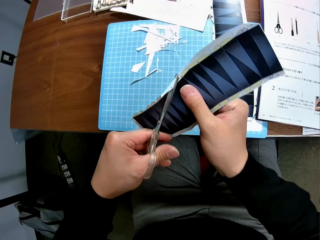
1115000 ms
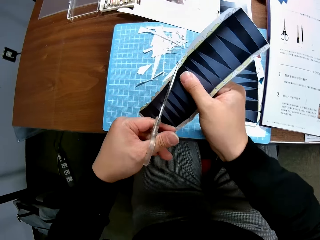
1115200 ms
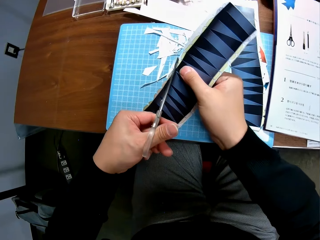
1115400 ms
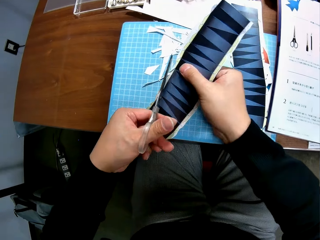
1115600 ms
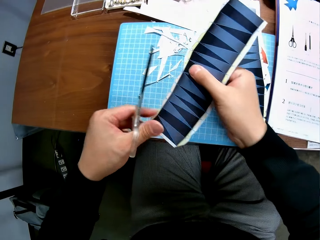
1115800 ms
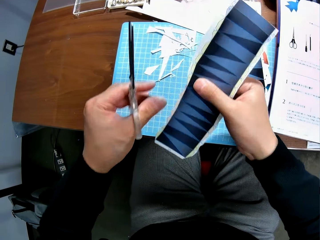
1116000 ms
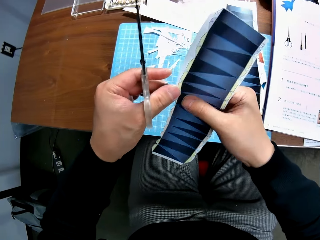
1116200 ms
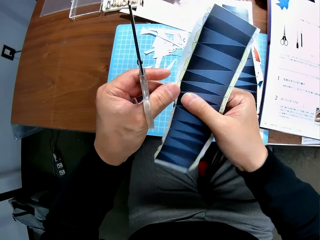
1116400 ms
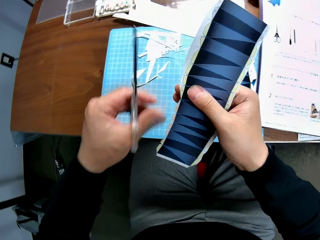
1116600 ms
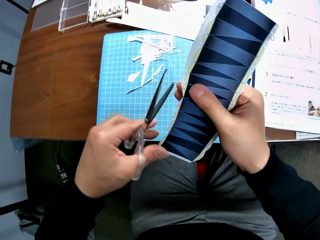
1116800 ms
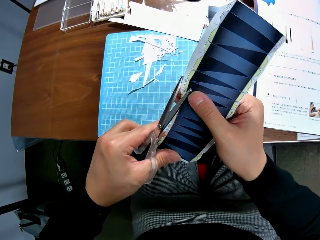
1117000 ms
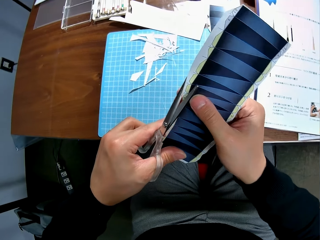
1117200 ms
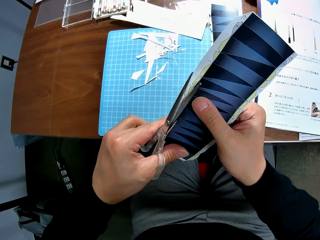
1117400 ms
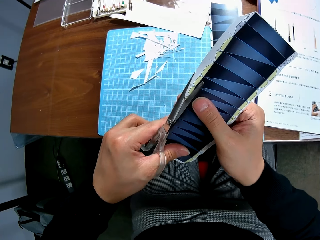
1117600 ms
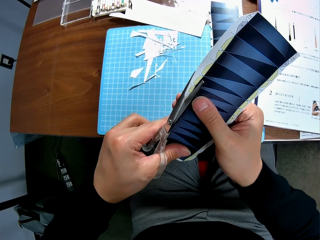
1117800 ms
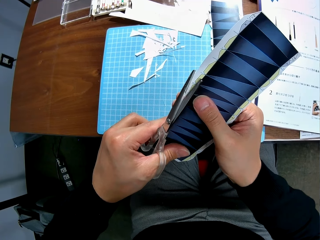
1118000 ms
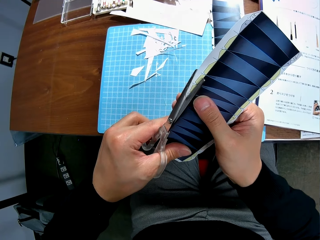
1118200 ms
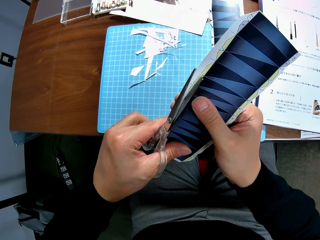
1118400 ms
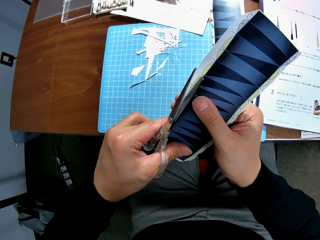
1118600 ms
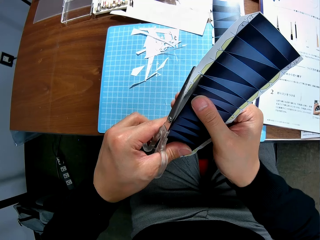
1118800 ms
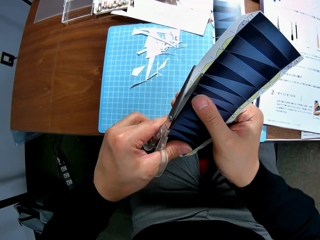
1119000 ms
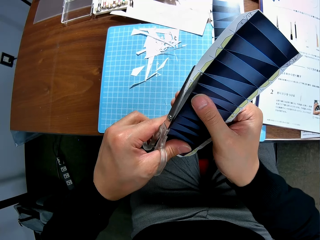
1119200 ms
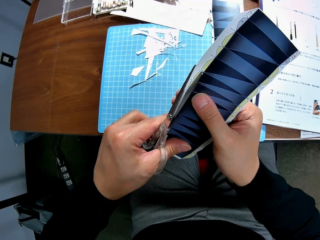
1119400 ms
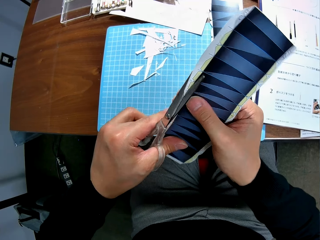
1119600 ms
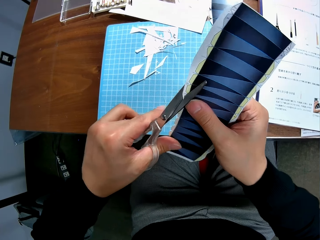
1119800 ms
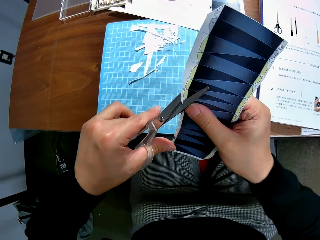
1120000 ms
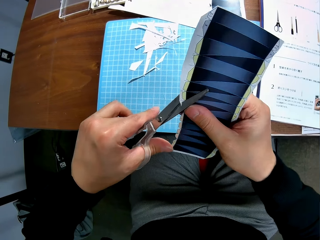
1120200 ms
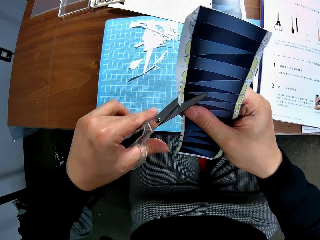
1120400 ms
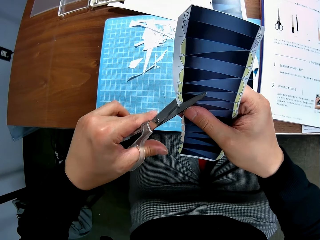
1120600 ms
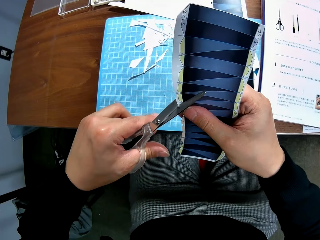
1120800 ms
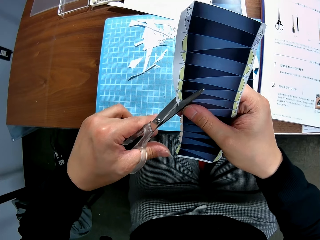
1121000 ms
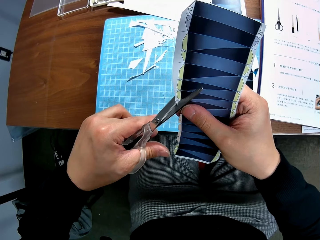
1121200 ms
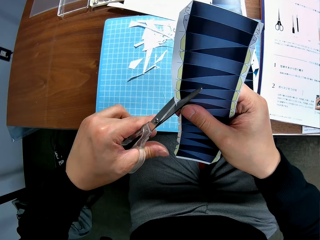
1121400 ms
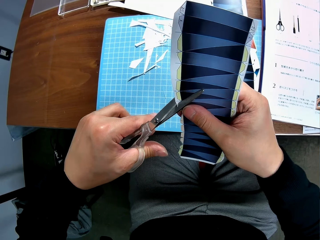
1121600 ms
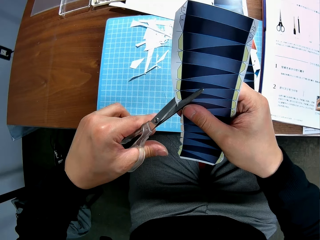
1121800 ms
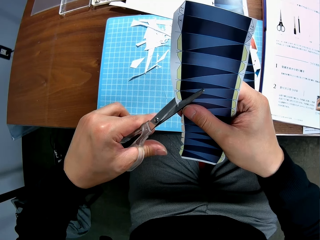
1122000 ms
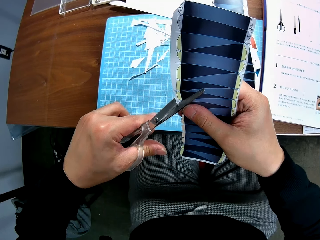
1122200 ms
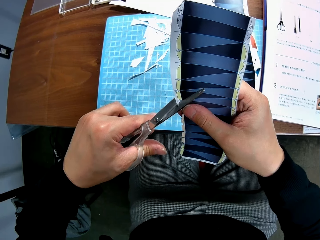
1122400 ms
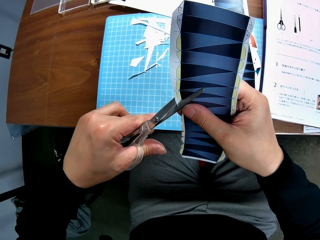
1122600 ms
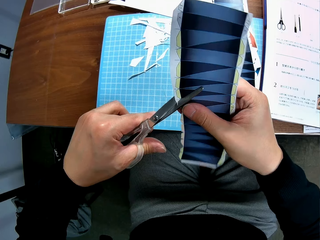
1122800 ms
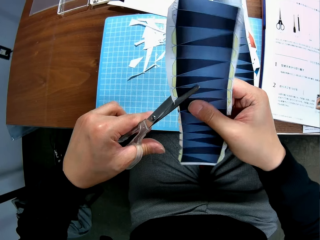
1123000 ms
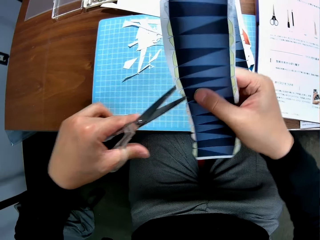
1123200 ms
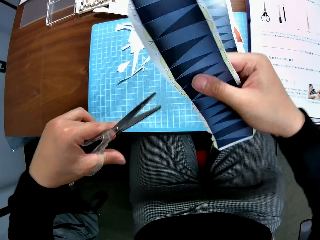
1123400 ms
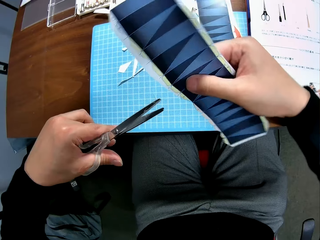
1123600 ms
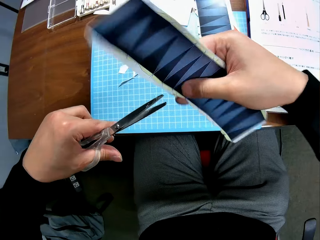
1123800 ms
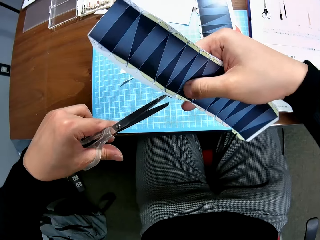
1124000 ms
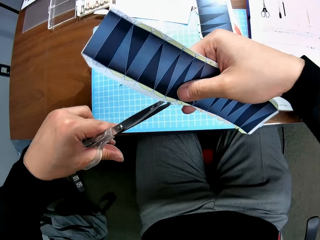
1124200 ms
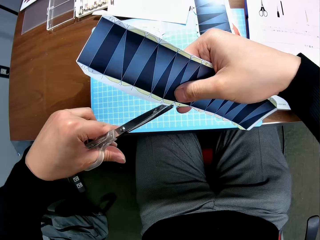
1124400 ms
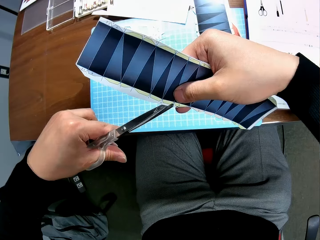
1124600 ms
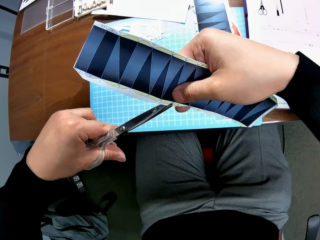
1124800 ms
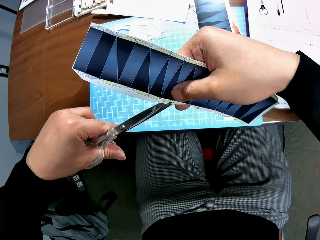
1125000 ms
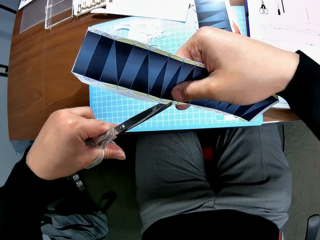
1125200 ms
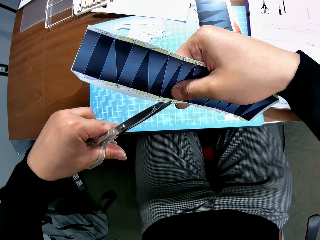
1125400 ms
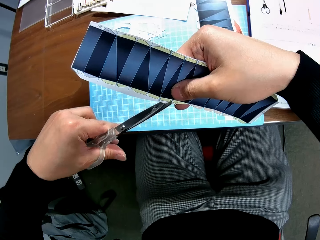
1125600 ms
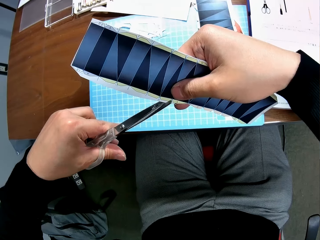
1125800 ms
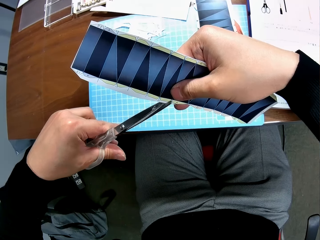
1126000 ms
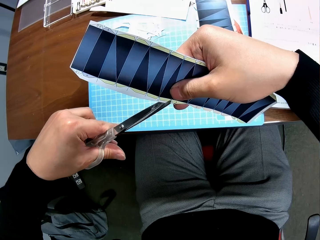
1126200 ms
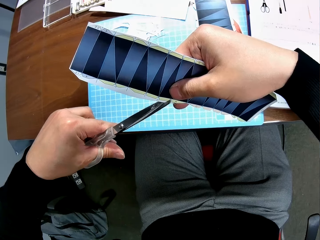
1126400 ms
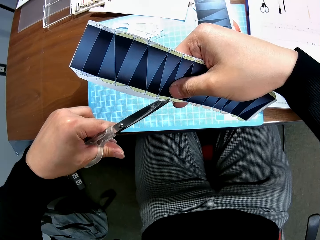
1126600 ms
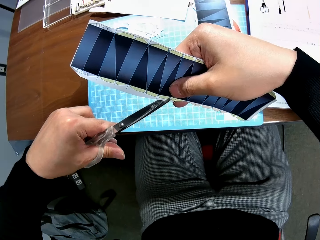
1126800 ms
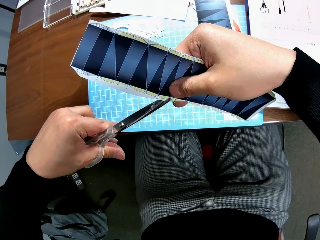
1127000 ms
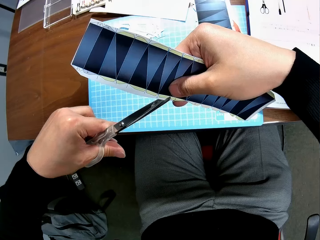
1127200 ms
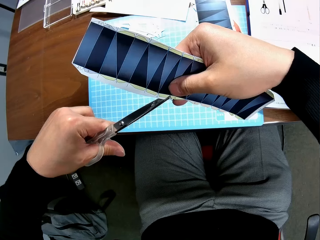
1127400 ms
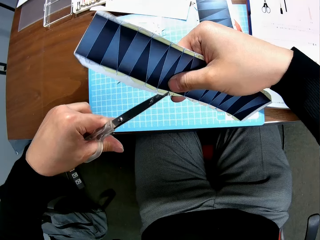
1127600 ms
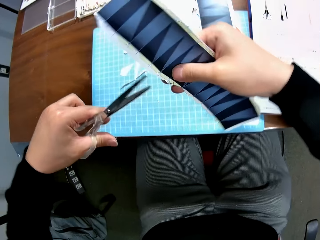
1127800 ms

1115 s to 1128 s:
The camera wearer drops a piece of printed paper on the table. They cut a printed paper with a pair of scissors. They stop cutting the printed paper with the pair of scissors. They cut the printed paper with the pair of scissors.

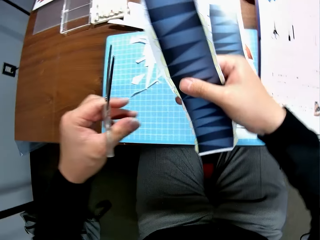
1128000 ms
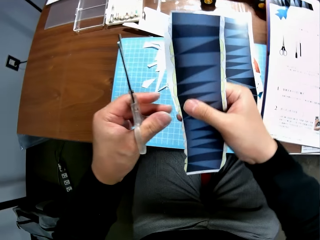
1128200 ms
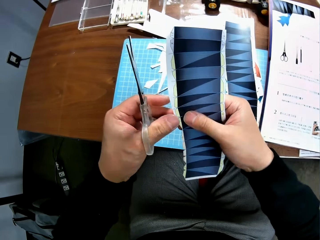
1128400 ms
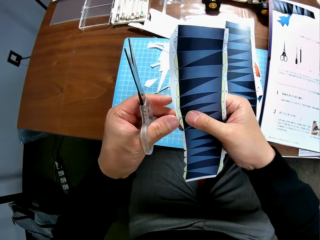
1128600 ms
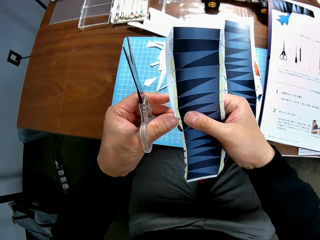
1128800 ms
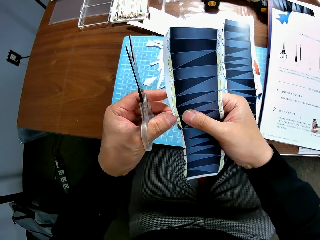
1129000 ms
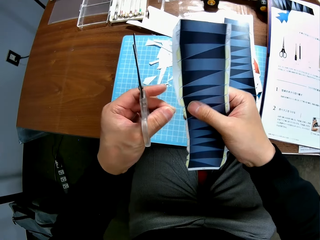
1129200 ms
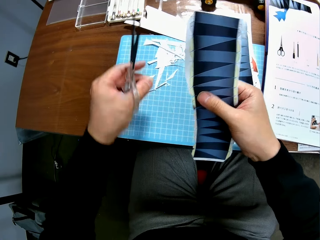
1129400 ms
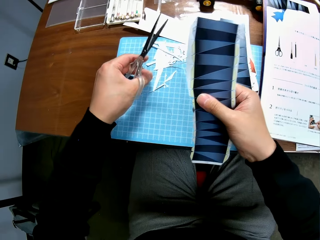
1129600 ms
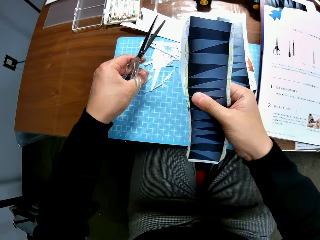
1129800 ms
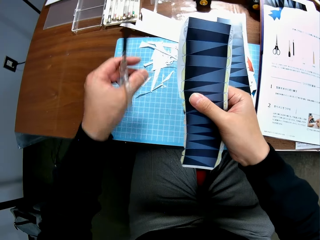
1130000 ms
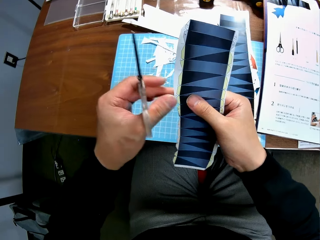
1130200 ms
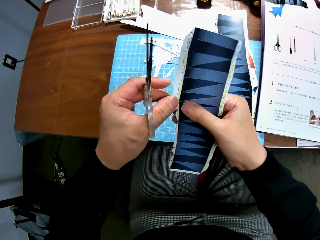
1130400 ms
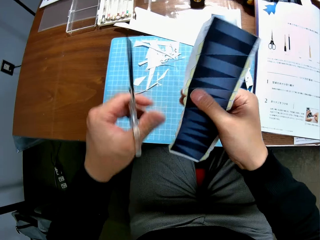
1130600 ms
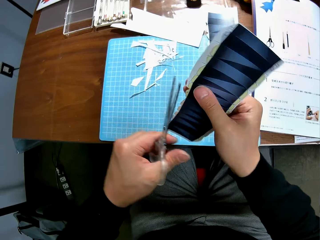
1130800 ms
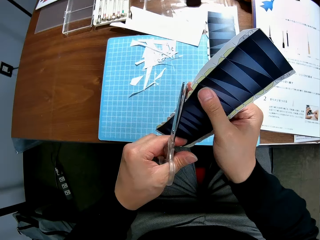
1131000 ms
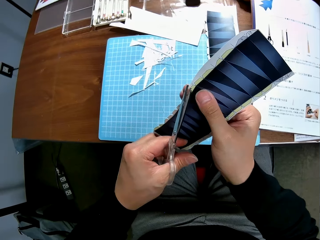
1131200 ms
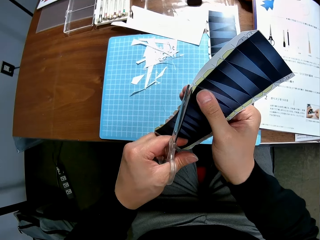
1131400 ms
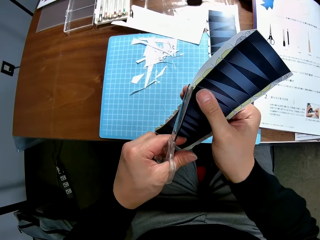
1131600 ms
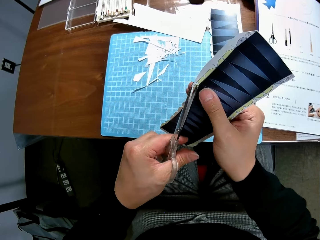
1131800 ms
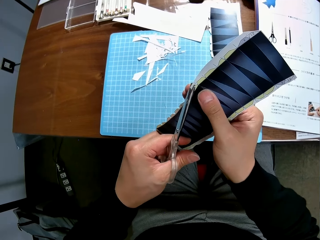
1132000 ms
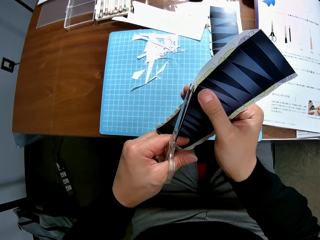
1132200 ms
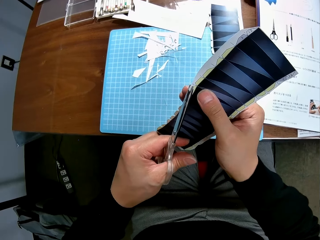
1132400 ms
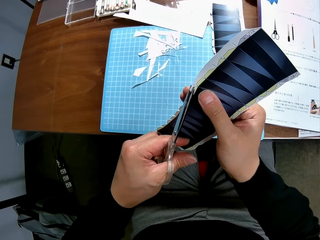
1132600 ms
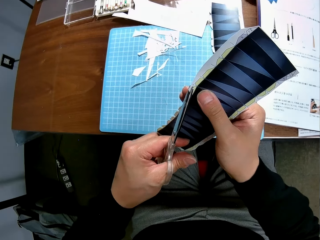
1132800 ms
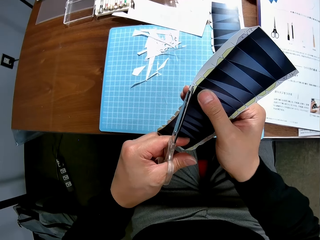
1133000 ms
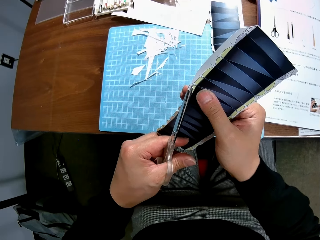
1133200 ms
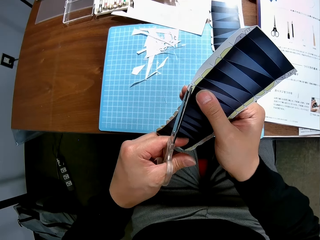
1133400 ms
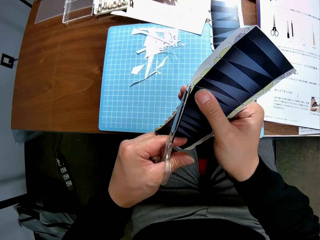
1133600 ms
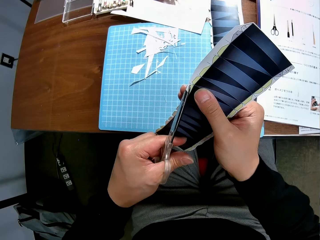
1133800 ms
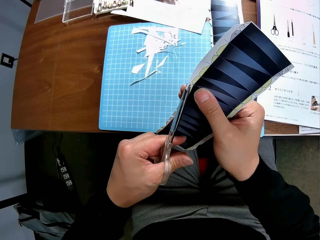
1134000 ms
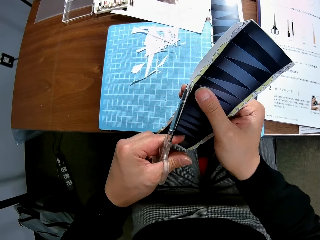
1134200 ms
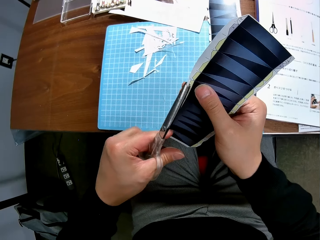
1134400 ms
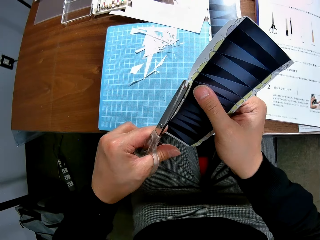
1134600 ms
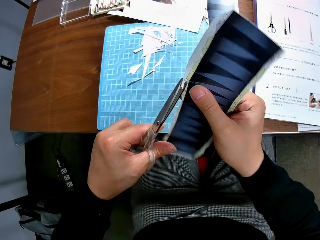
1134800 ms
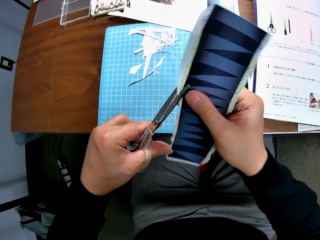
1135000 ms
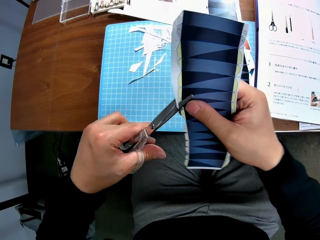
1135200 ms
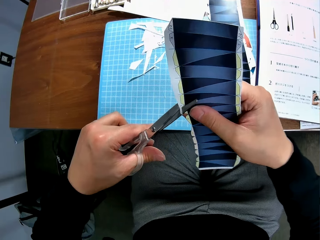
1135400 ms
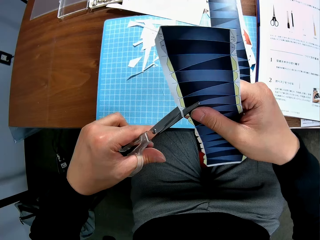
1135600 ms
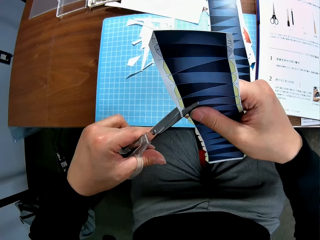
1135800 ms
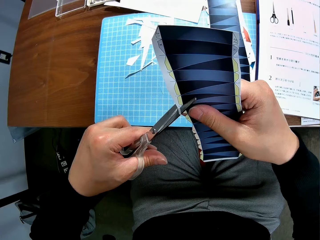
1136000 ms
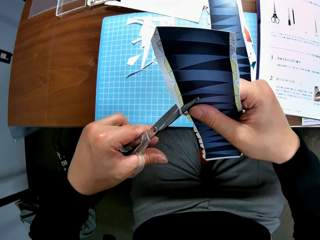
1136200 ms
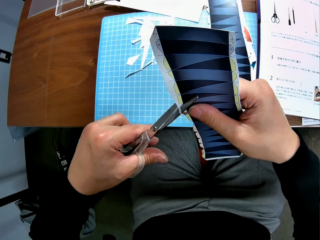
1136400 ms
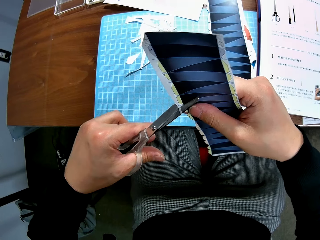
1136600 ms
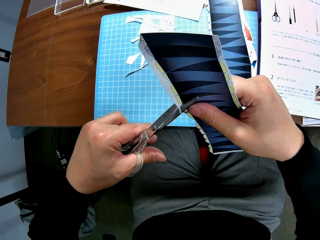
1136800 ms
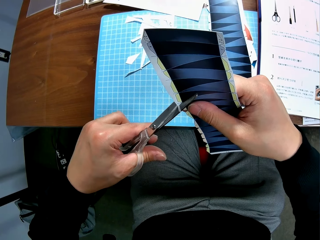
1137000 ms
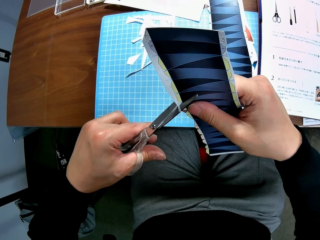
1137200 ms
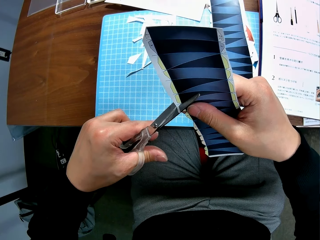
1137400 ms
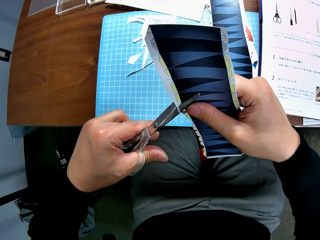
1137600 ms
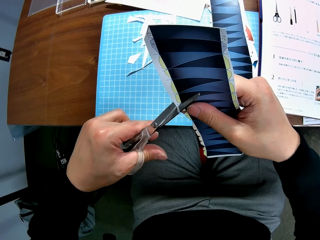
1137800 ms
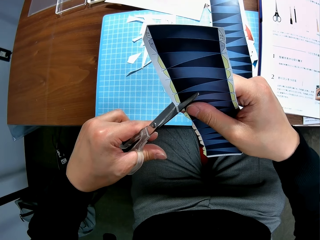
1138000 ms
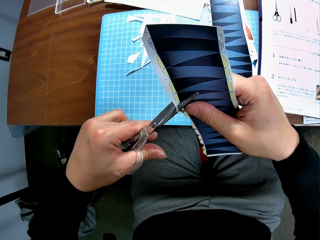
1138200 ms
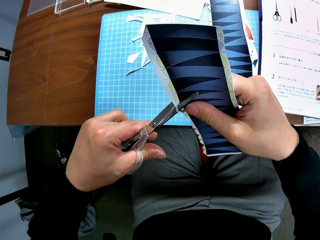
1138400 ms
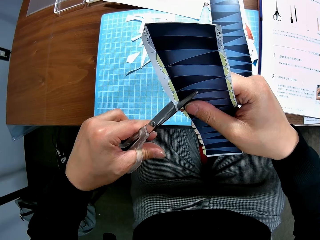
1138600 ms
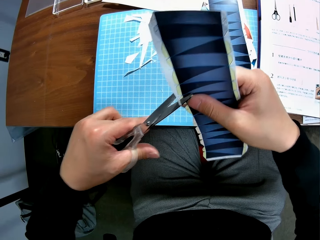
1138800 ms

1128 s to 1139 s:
The camera wearer removes another cut piece from the paper stock with his left hand. He drops the cut piece on the cutting mat. He continues to craft the paper stock with the scissors. He cuts a printed paper with a pair of scissors.
